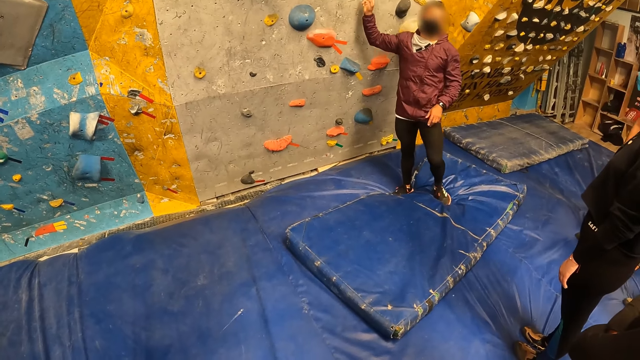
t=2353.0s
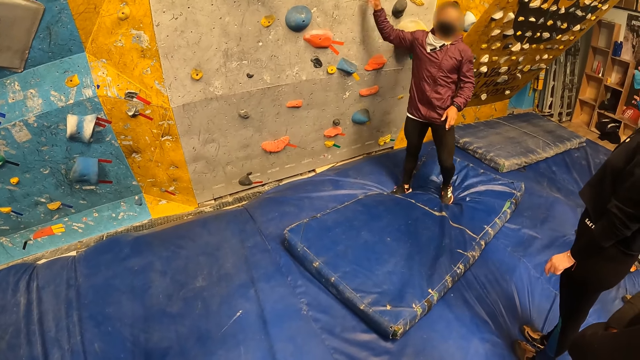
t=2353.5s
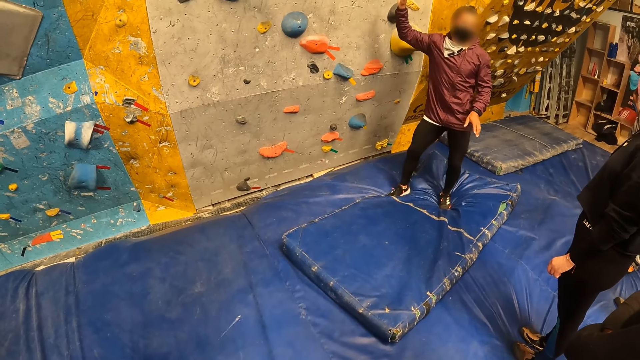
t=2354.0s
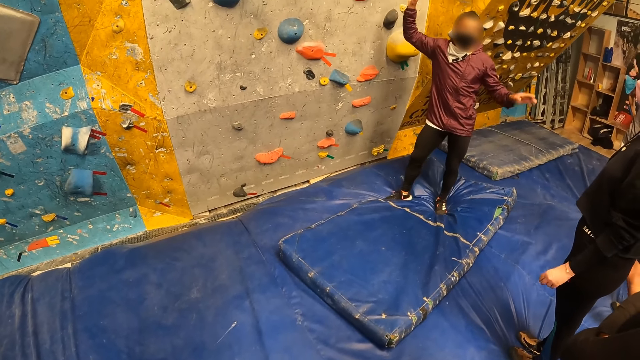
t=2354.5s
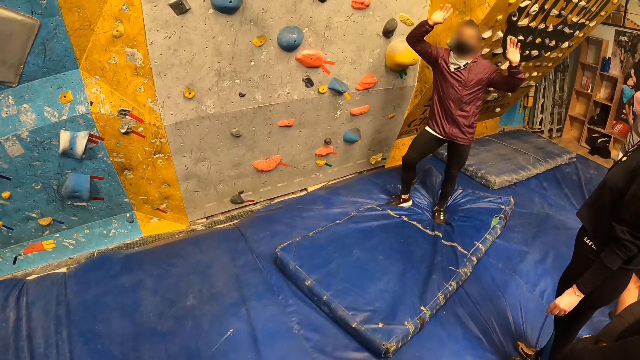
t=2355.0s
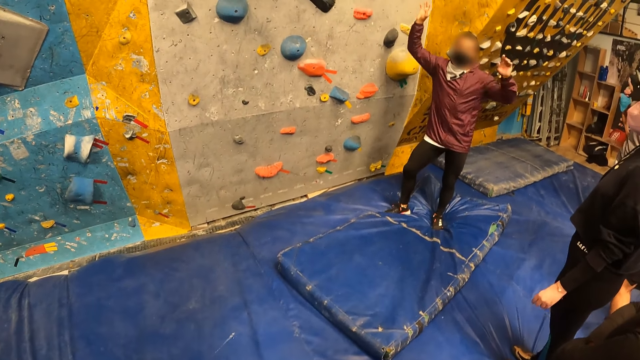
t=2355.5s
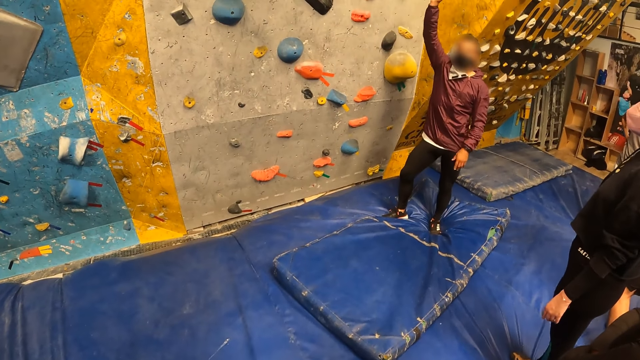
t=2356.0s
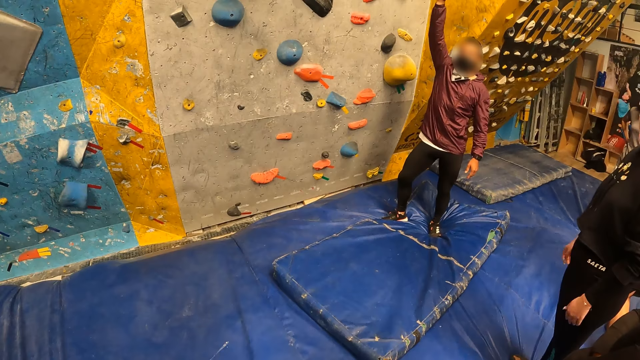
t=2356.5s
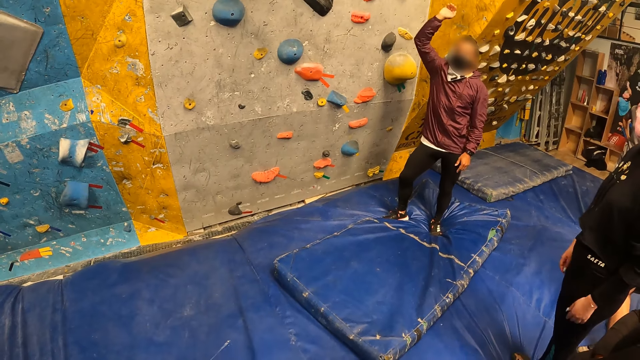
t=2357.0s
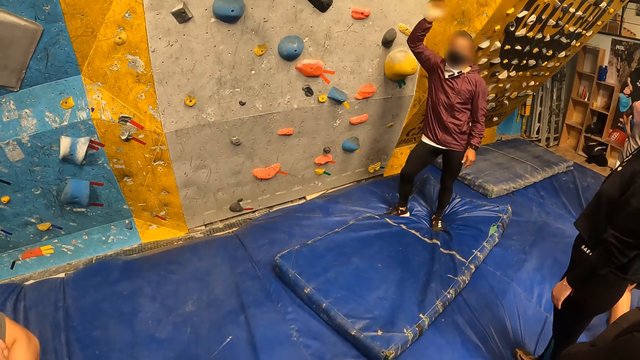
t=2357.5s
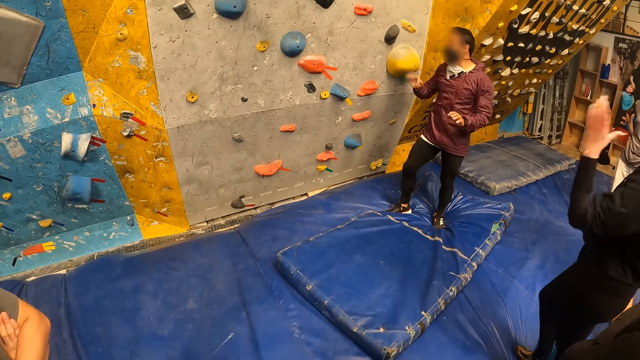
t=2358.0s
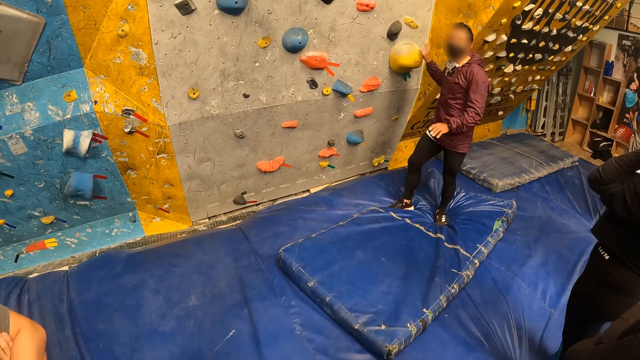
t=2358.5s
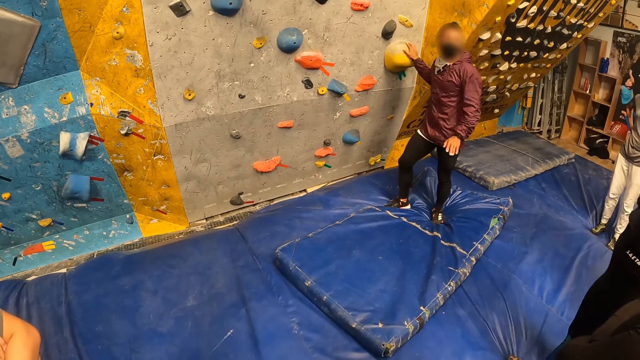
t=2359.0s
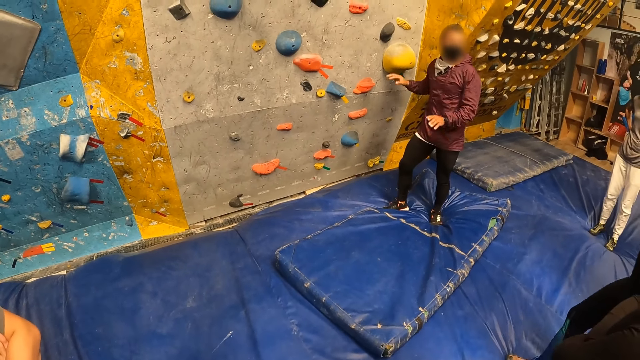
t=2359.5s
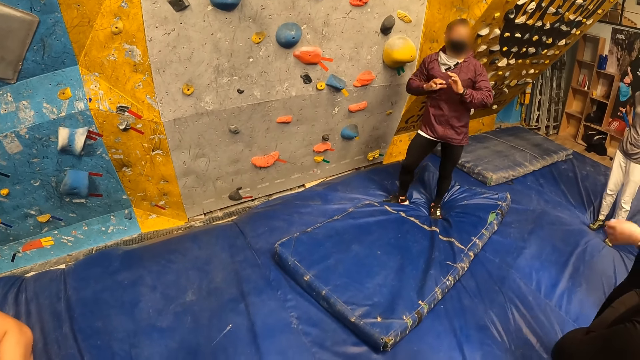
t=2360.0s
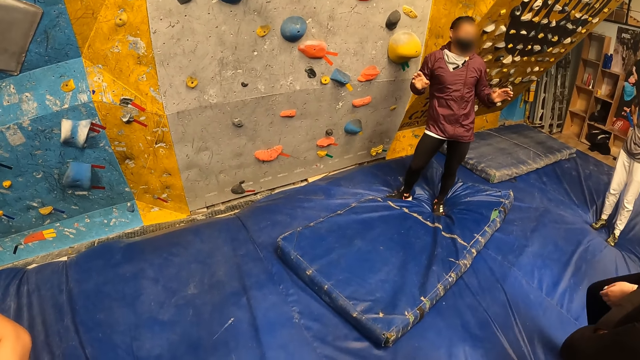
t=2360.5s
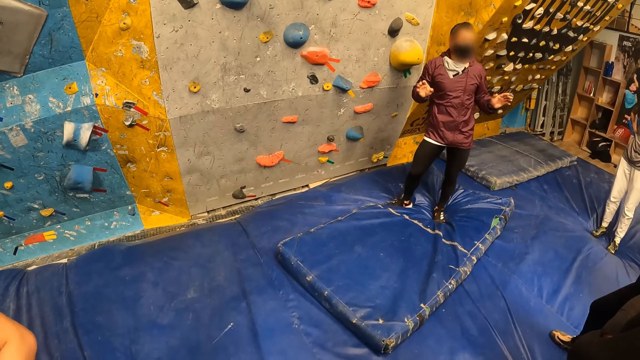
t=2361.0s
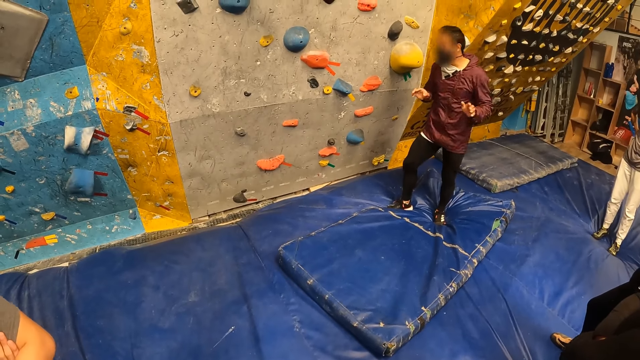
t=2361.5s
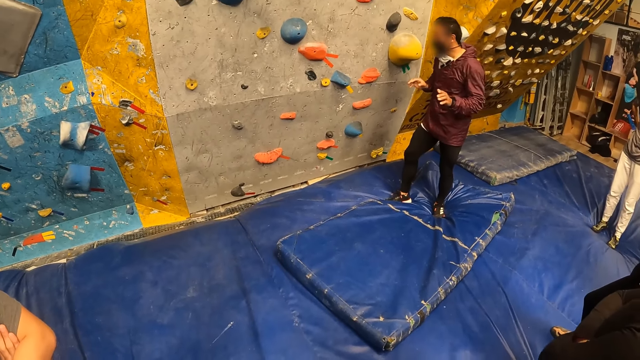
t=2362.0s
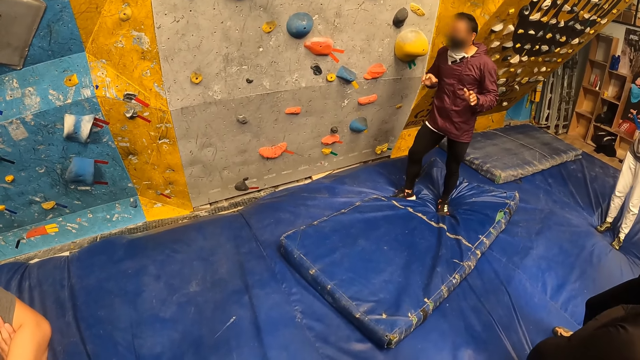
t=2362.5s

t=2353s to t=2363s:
The man interacts with the camera wearer alongside a group of people in front of the bouldering wall. Another man raises his hand. A lady puts her hands on her back. The other man touches the wall and moves his hands.

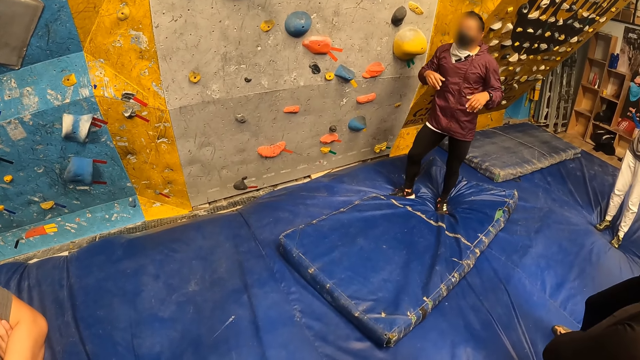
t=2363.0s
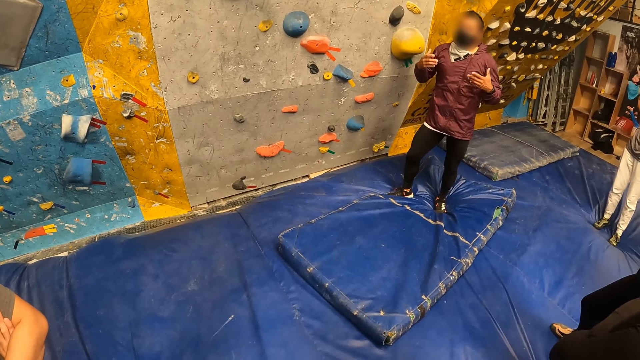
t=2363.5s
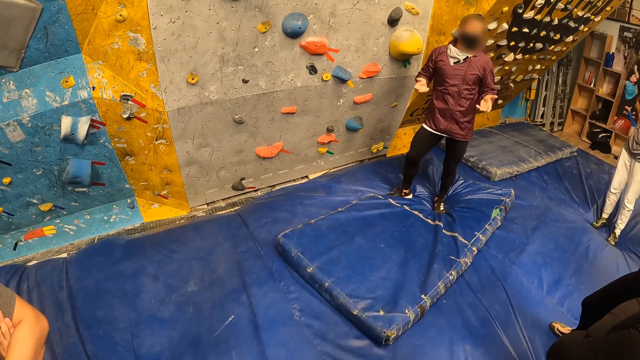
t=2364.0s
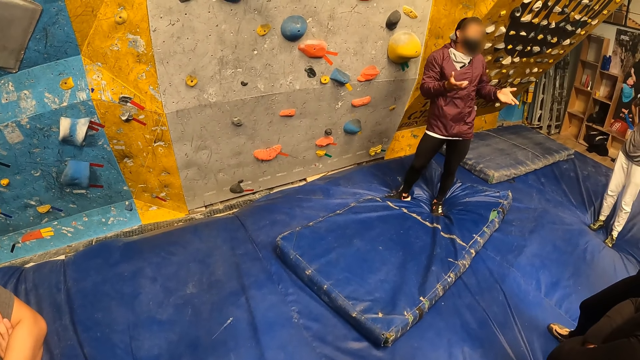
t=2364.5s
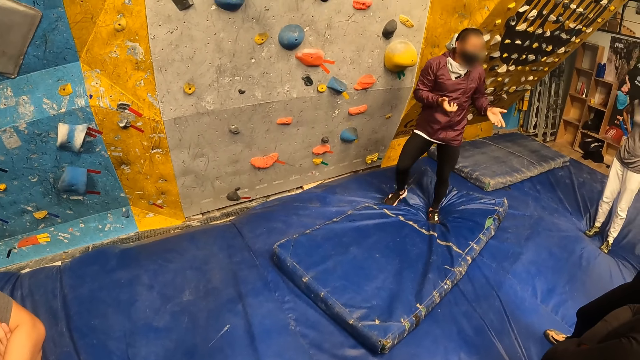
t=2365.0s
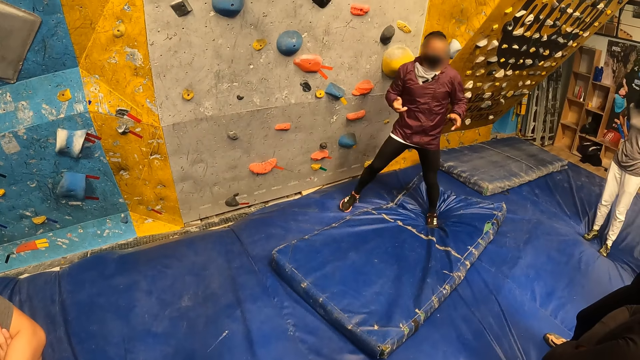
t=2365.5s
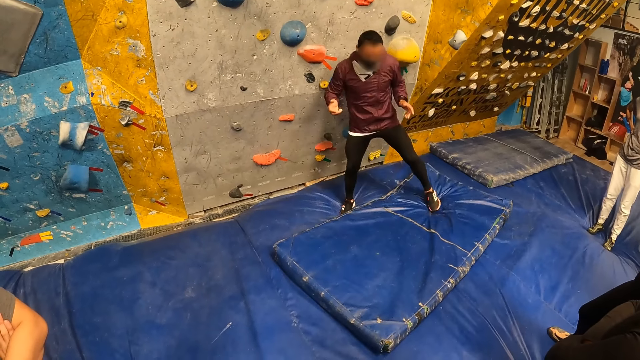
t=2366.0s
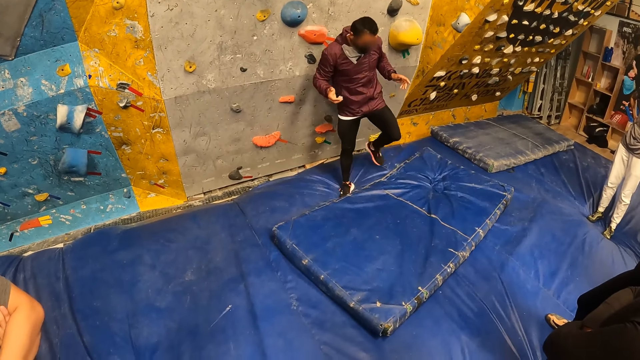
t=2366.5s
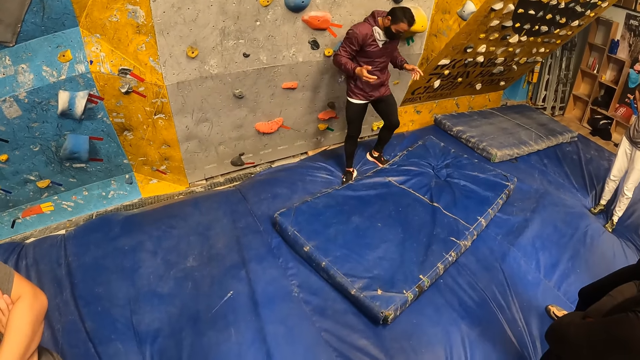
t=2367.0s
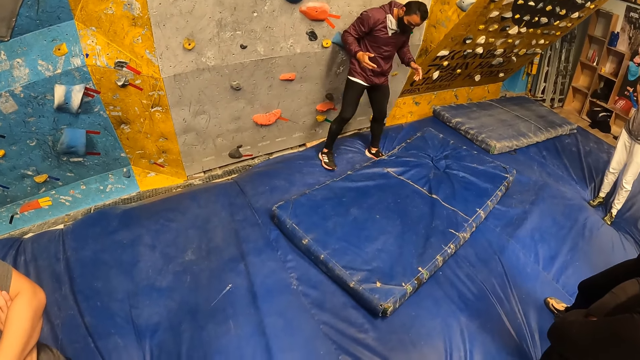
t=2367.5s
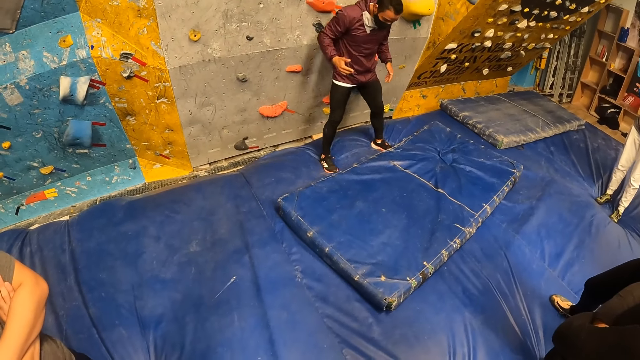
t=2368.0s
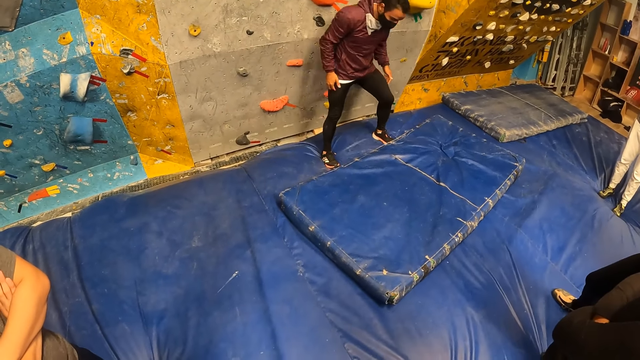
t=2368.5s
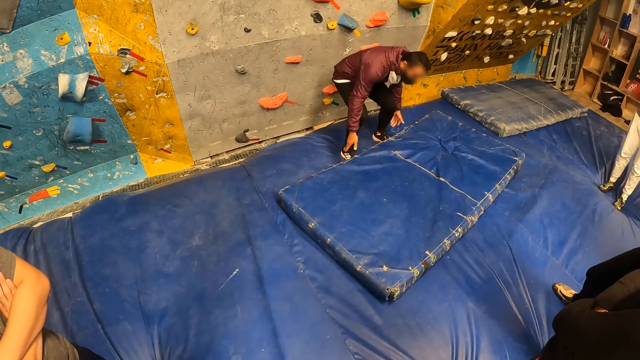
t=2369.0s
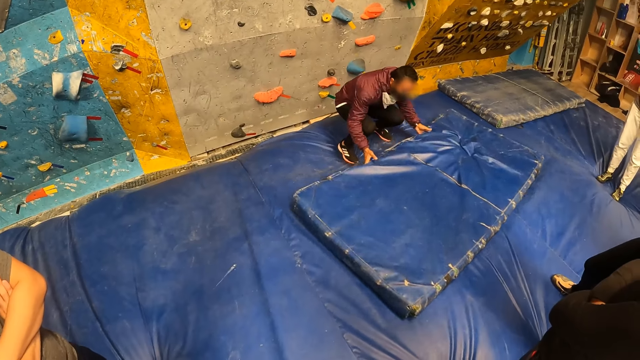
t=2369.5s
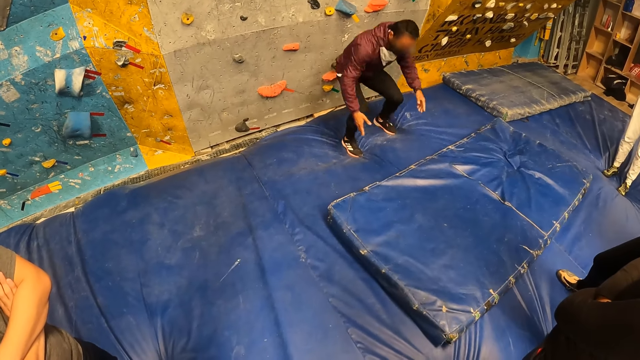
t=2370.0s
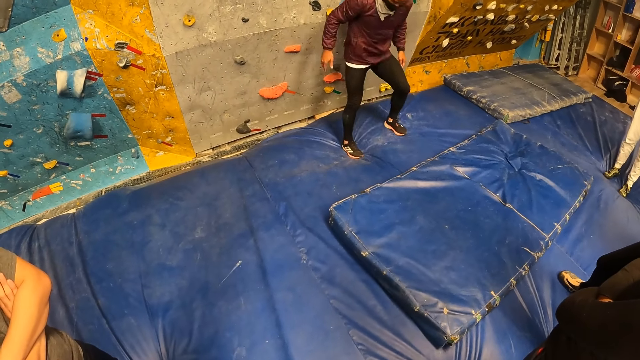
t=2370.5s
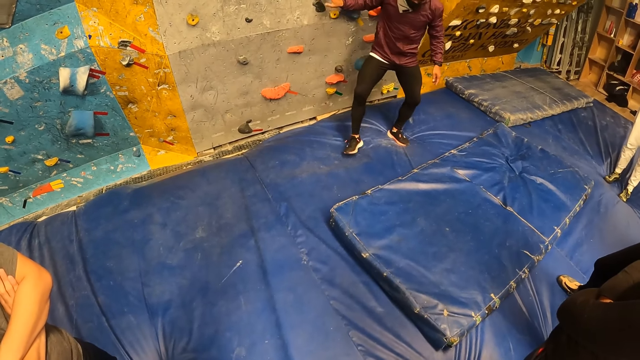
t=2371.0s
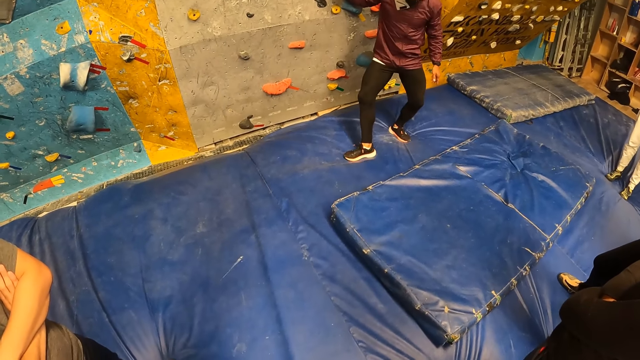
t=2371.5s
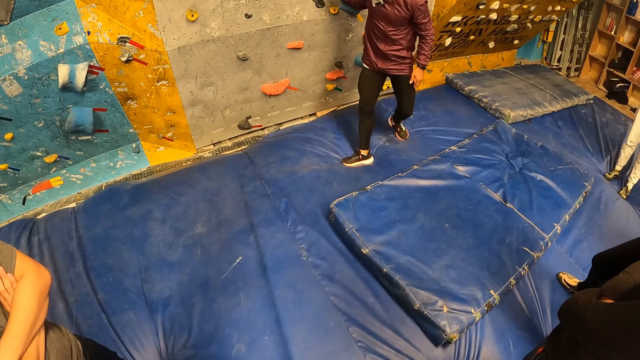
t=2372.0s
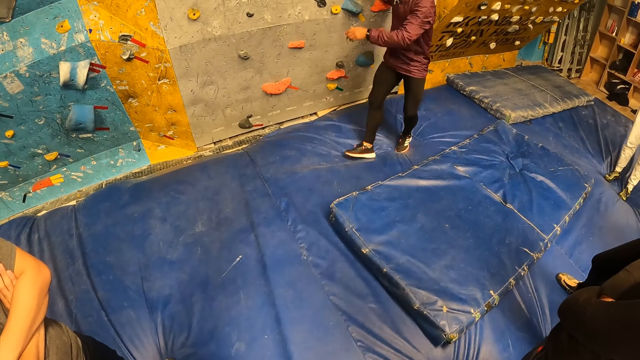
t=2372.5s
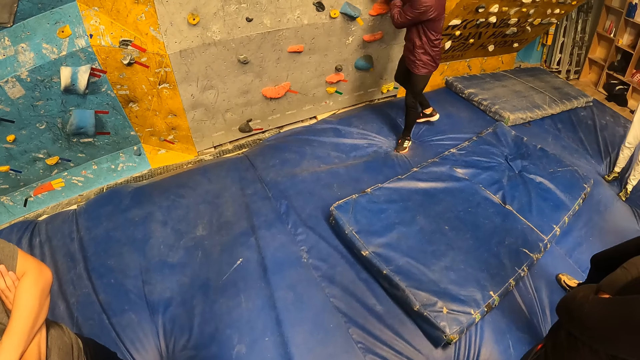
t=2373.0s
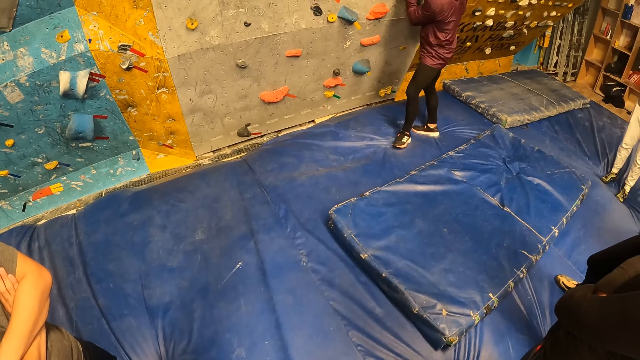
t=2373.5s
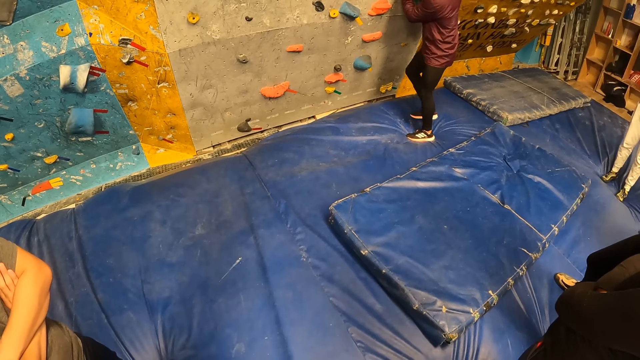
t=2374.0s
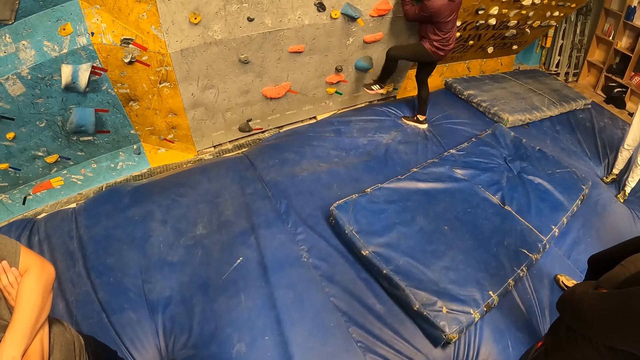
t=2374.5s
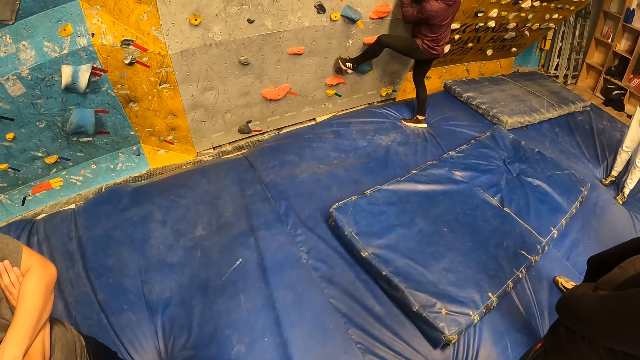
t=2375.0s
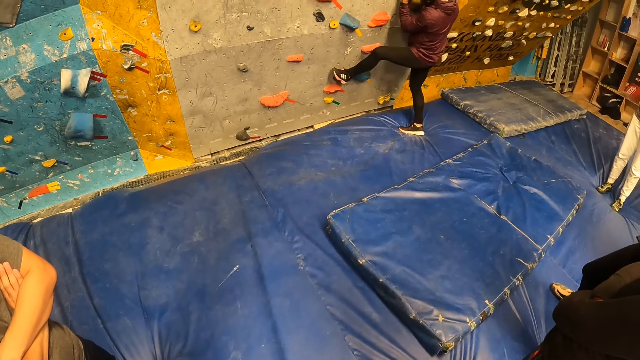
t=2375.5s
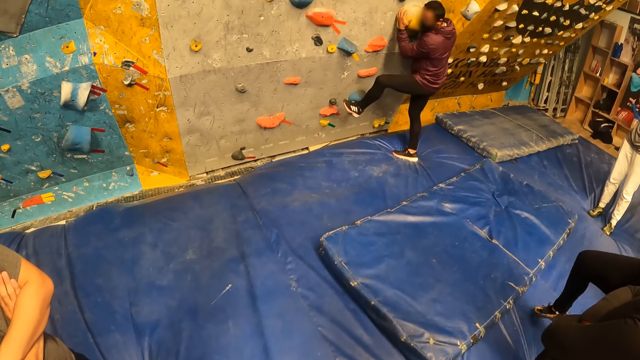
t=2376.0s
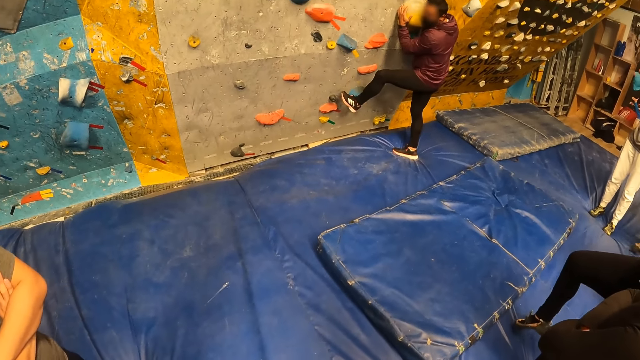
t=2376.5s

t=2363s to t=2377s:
A man moves back. The man moves a crash mat on the floor with both hands. The man moves his leg, puts his left leg on the bouldering wall, and climbs the wall.
